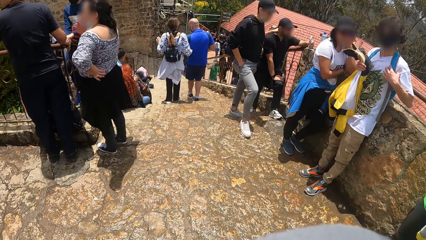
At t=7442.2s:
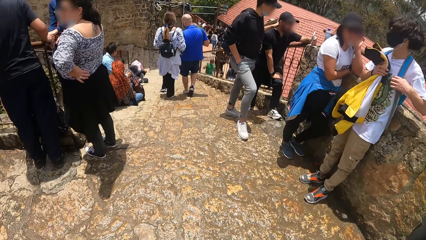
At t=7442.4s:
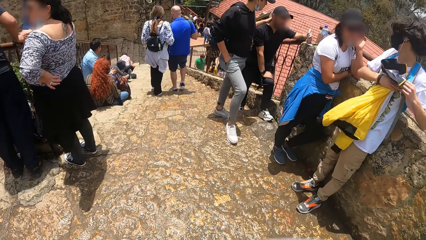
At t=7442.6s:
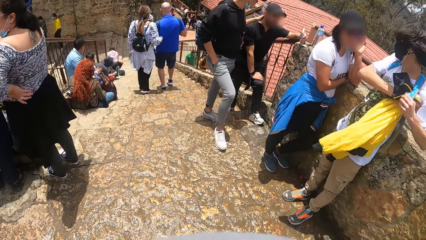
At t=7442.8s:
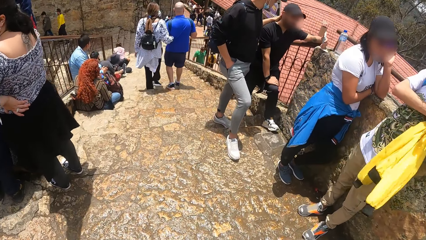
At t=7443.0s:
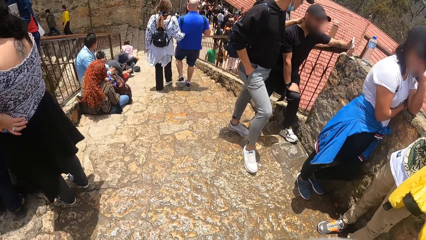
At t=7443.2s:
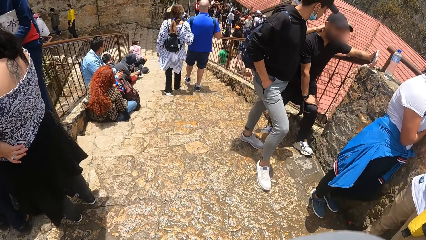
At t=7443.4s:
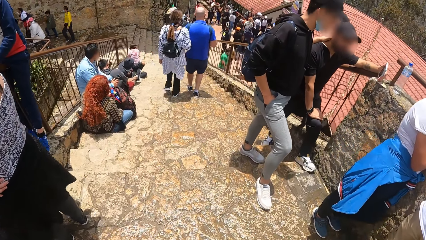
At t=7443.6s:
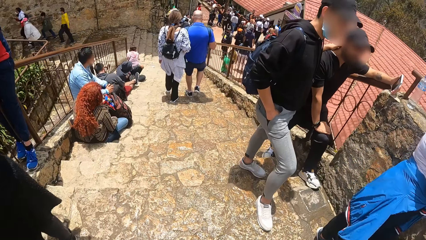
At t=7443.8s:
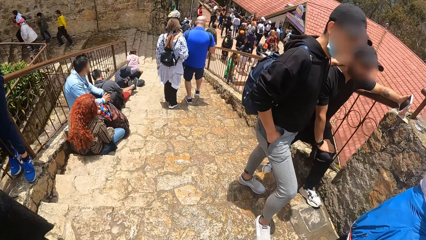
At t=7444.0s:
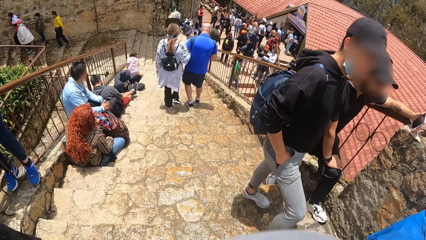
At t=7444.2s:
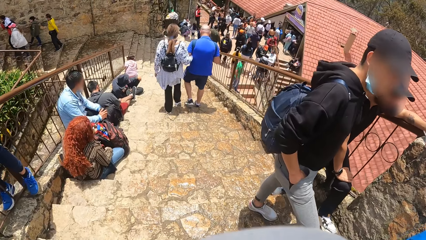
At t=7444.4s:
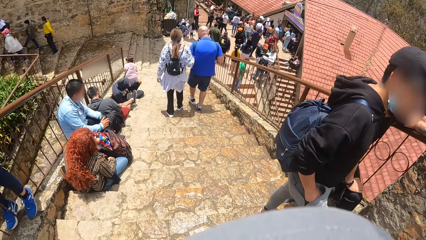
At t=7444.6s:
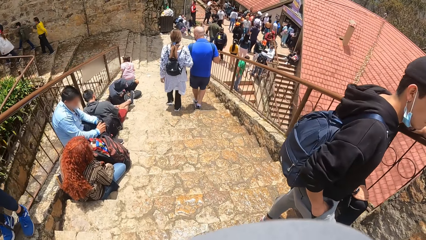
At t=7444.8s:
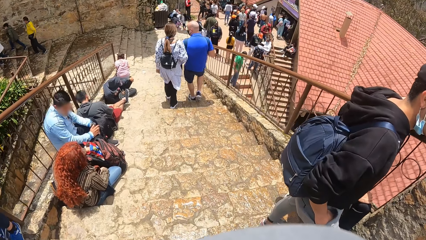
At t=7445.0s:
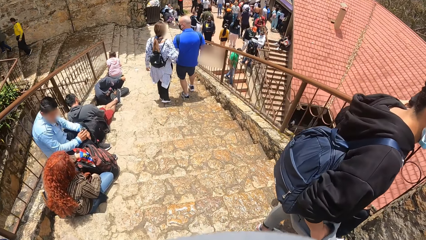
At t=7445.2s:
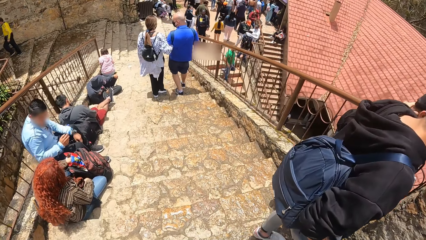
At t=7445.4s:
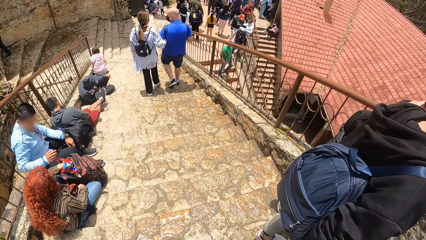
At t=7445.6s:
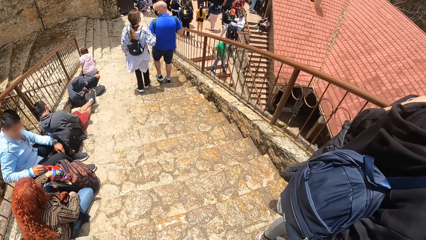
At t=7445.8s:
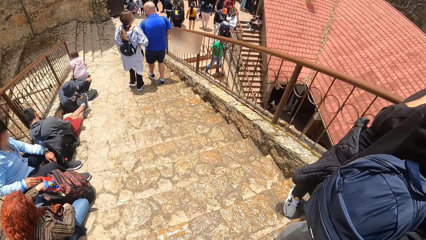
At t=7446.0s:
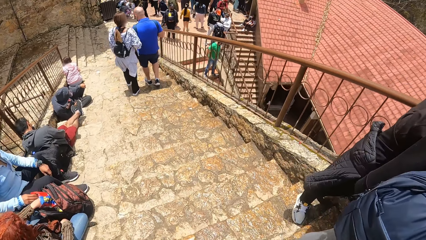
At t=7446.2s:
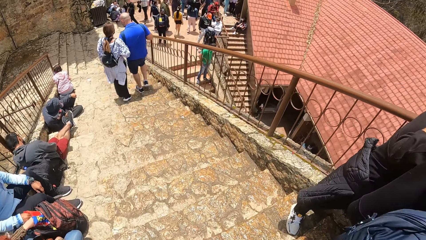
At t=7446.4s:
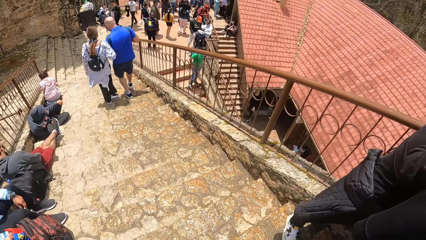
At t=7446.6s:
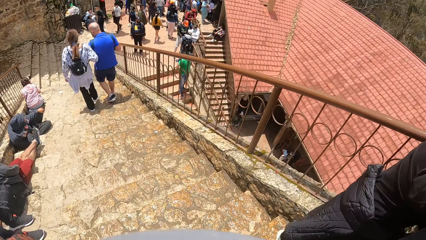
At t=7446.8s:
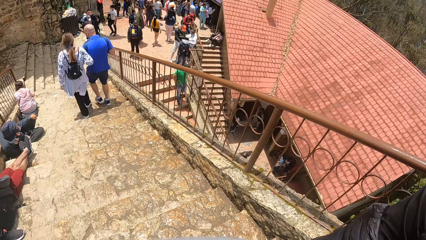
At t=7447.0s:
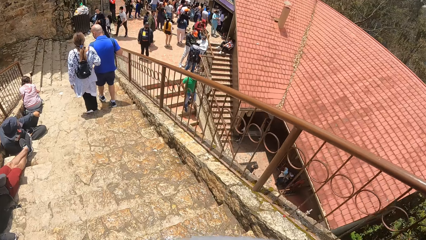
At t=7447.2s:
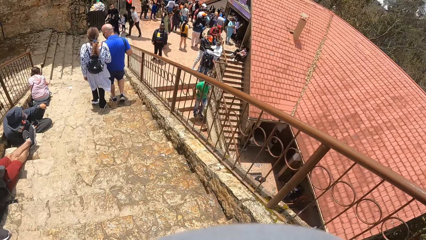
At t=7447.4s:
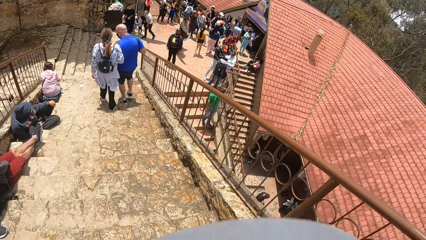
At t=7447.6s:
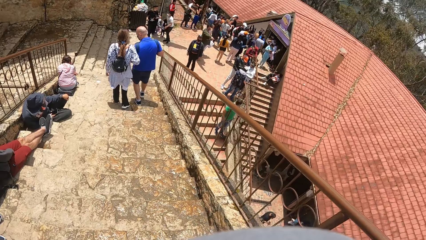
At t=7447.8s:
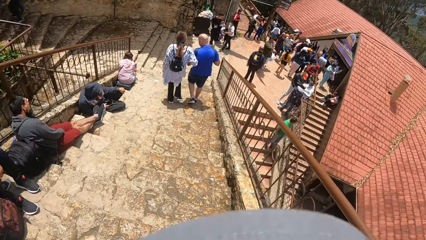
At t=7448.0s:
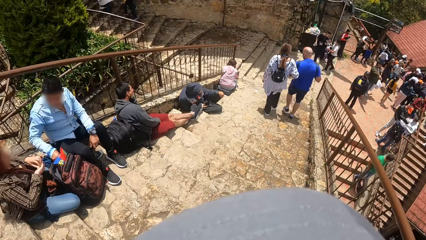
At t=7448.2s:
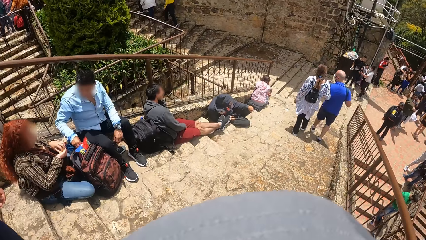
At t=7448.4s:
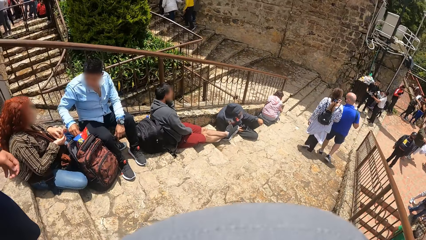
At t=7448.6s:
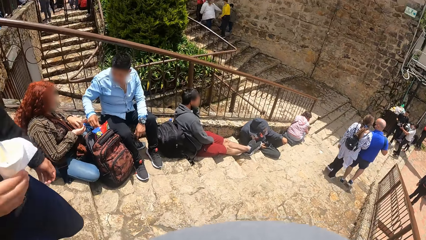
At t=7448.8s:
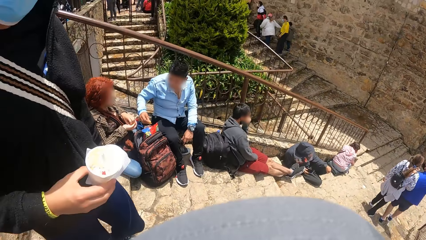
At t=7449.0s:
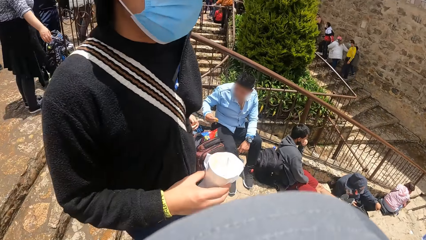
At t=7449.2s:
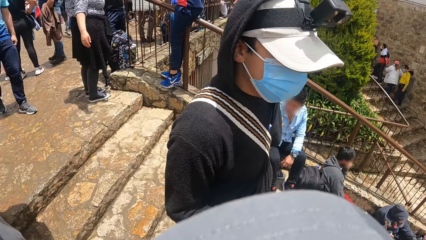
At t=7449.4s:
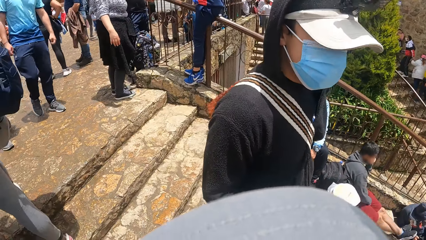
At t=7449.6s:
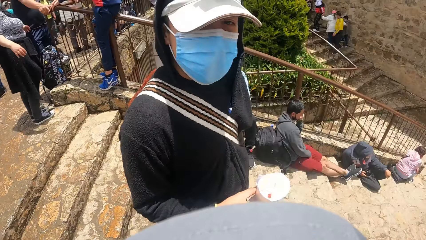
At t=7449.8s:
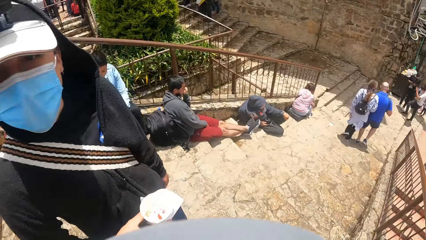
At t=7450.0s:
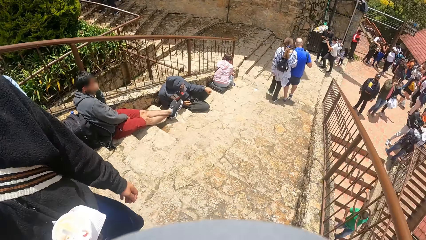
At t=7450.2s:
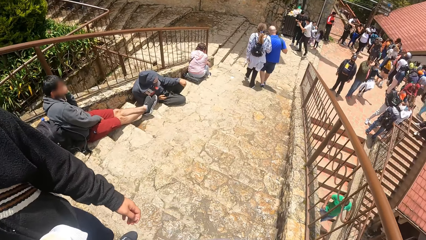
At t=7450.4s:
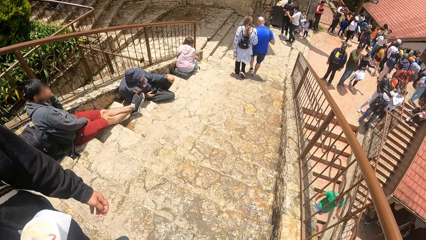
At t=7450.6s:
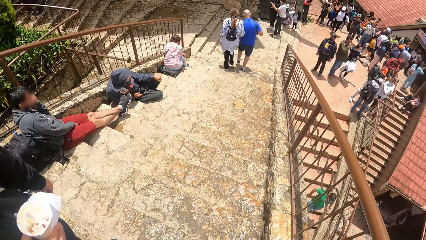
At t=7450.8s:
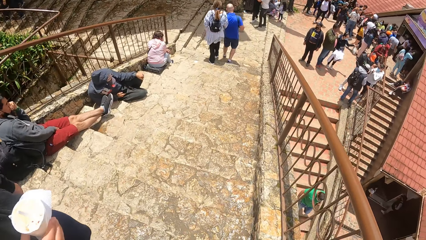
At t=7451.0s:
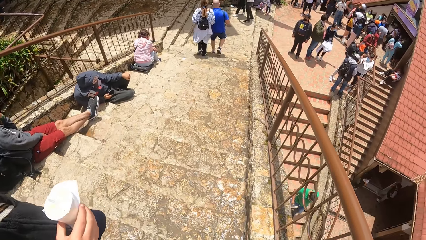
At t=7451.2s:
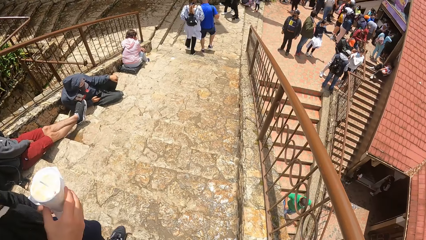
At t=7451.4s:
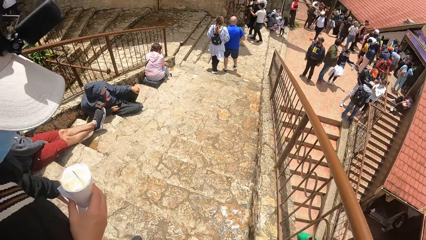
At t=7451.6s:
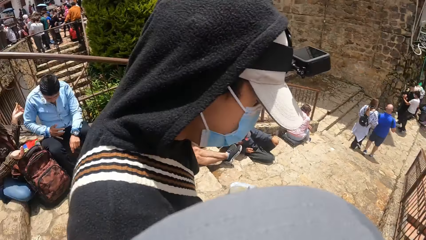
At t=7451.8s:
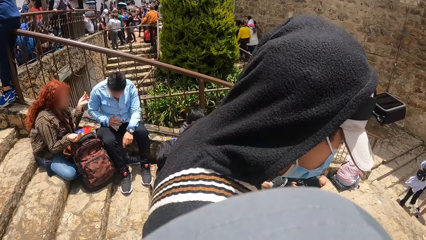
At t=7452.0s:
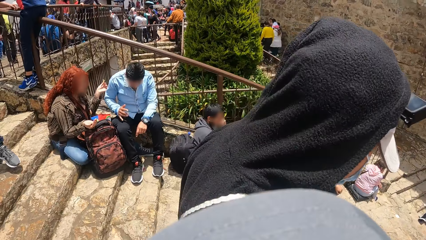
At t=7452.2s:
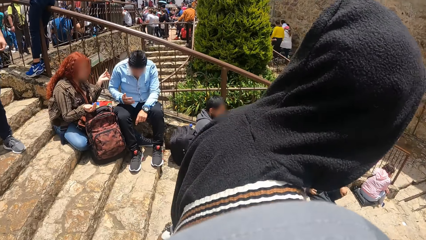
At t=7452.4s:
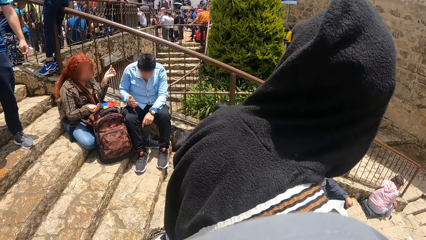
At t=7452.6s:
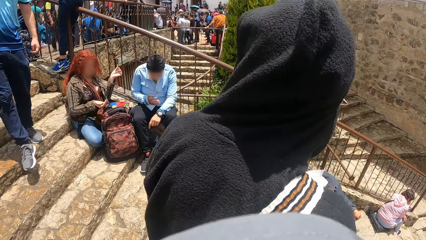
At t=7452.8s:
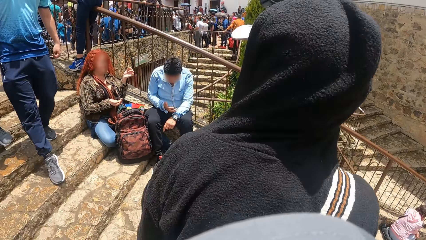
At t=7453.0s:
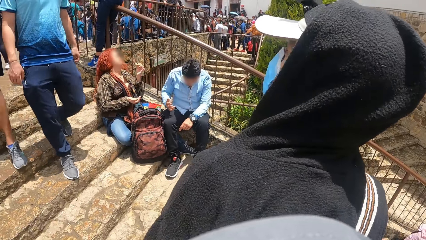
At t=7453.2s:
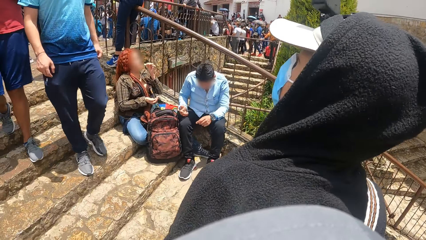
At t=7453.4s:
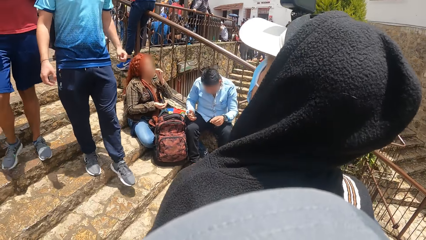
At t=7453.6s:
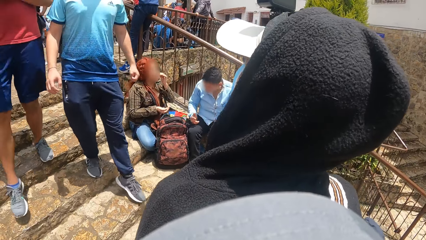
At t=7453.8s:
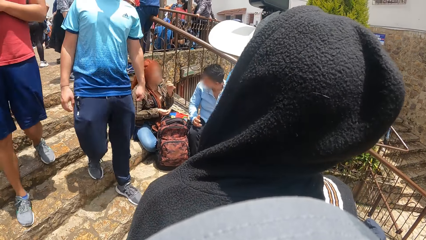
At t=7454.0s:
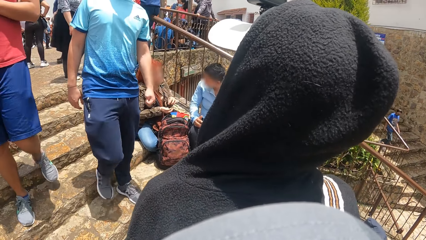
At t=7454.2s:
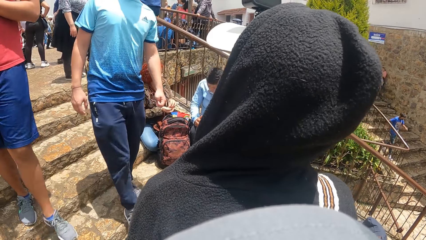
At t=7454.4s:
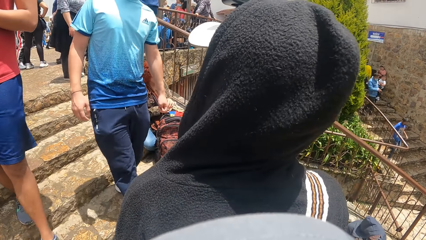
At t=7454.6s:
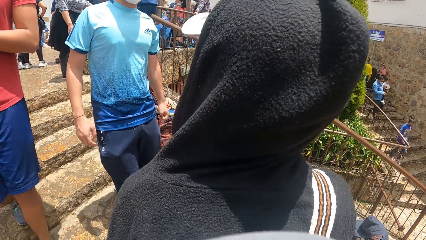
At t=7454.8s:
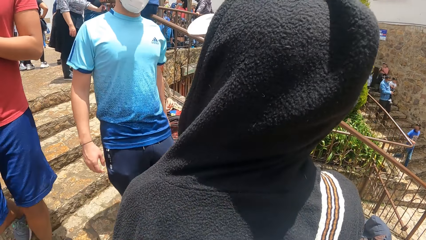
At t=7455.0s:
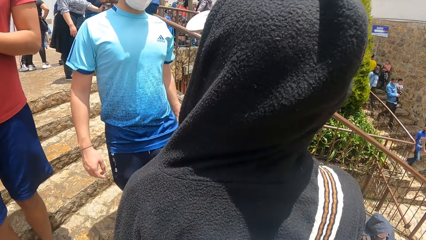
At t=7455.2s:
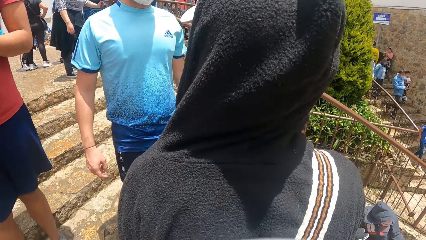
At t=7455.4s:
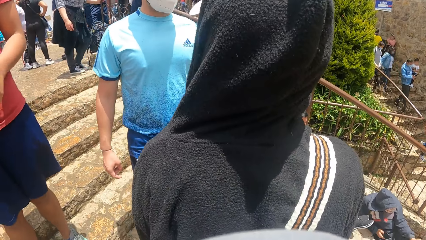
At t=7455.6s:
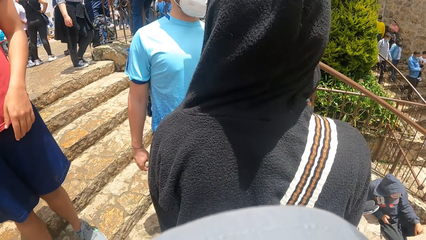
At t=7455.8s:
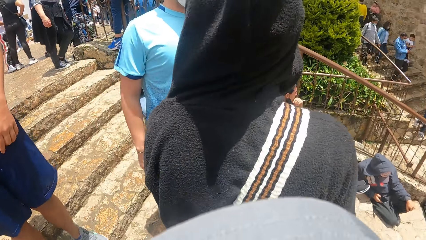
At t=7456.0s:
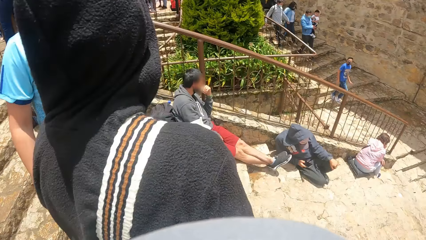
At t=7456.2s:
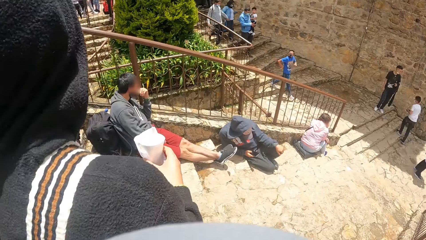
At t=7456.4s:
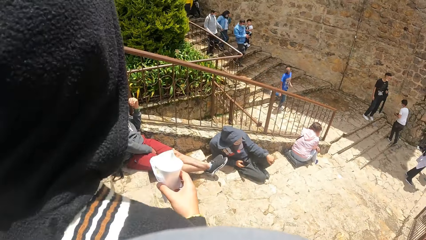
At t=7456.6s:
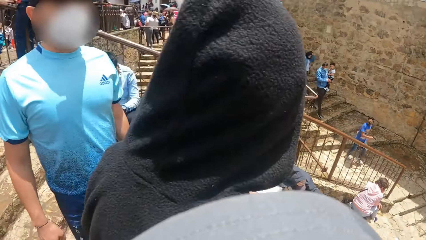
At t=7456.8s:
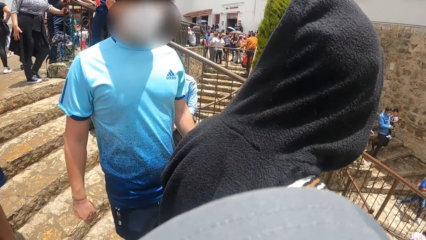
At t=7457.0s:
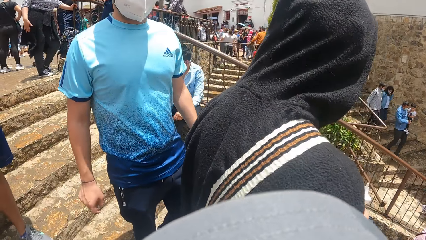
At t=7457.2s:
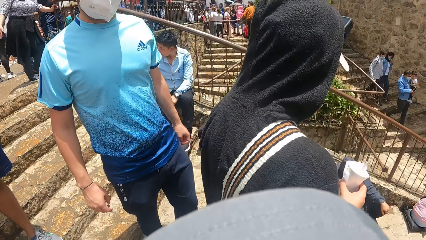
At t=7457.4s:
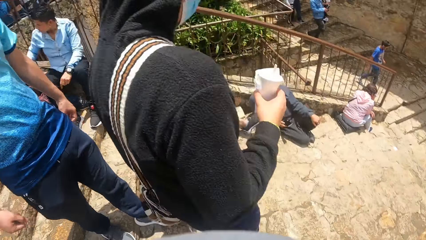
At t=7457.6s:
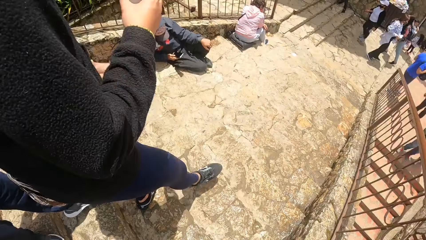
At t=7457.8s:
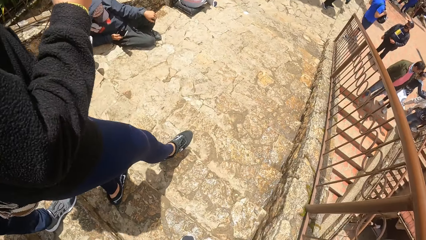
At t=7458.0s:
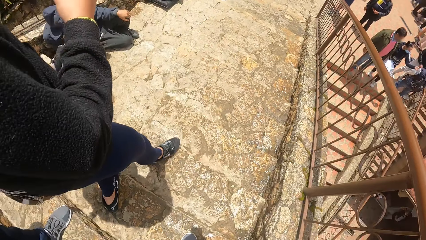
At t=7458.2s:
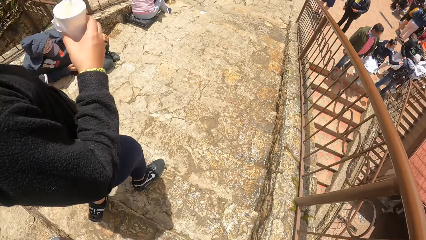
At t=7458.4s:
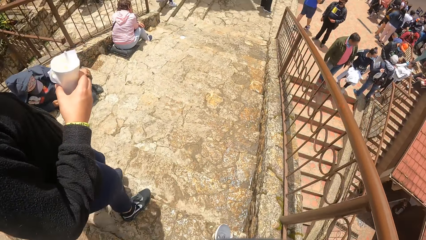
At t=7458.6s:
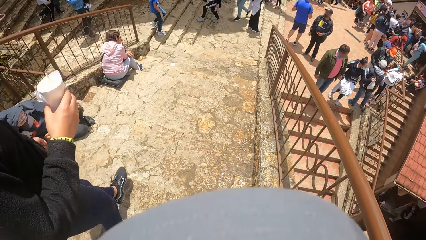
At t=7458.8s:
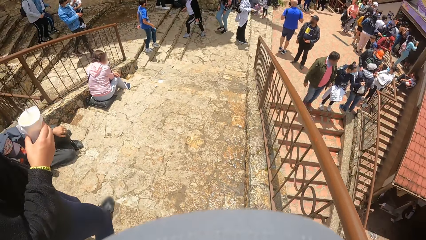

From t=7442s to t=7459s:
The camera wearer moves down a stairway. A man moves down the stairway. Another man moves down the stairway. Another man moves down the stairway.
